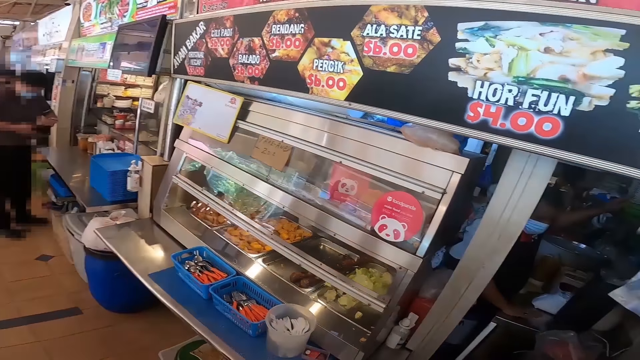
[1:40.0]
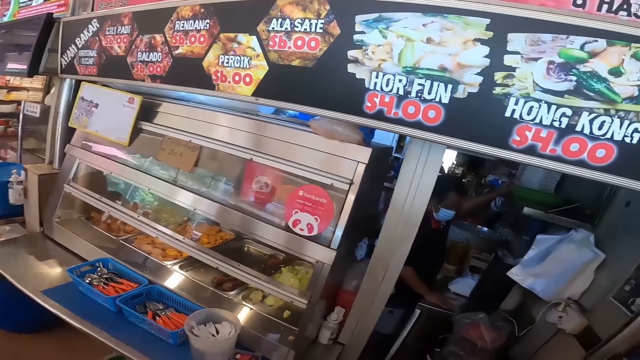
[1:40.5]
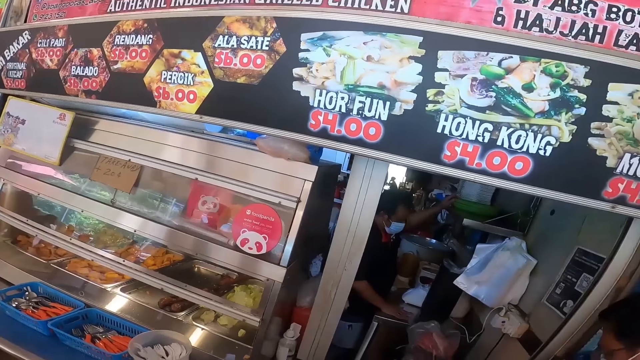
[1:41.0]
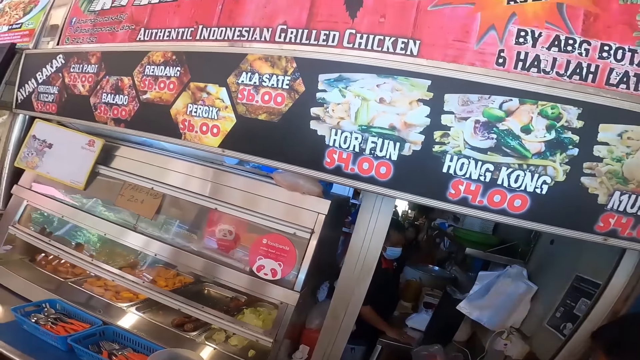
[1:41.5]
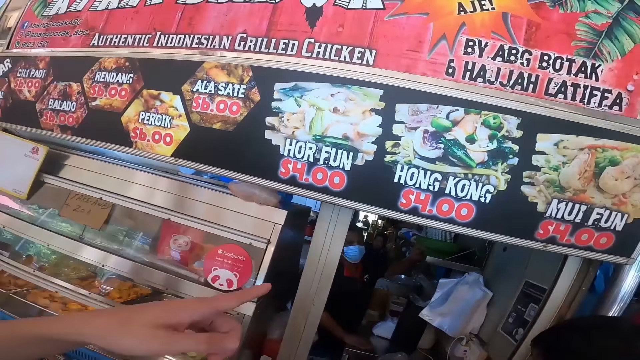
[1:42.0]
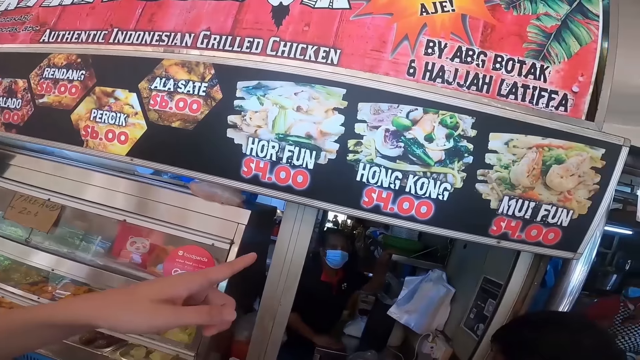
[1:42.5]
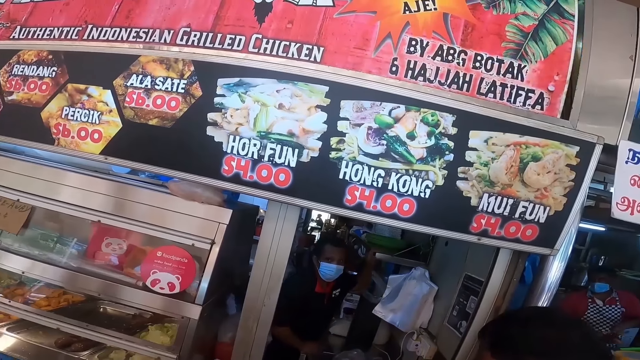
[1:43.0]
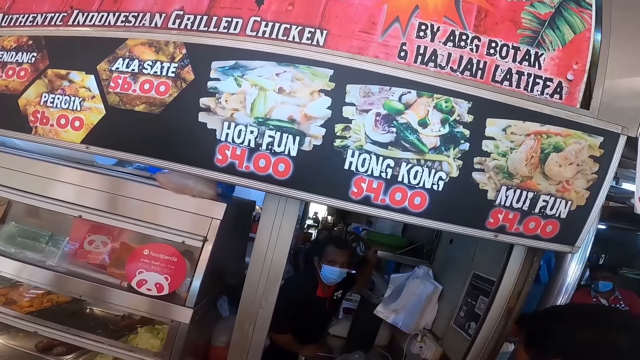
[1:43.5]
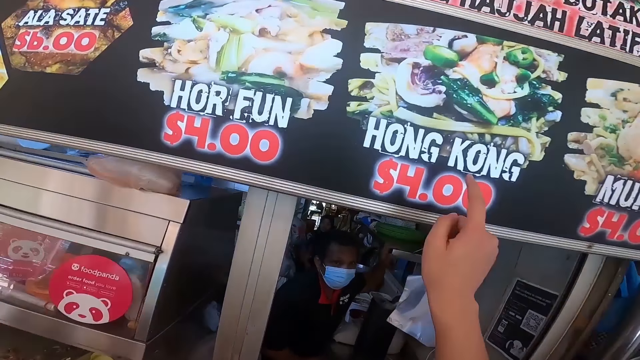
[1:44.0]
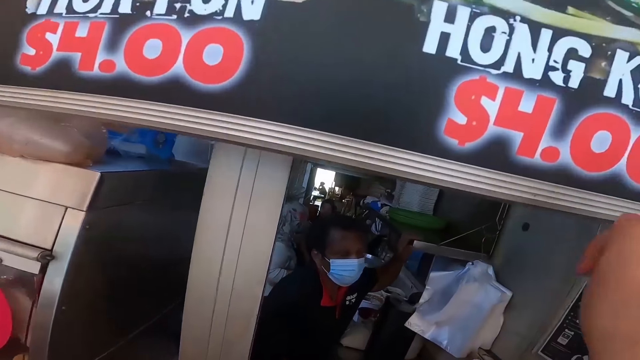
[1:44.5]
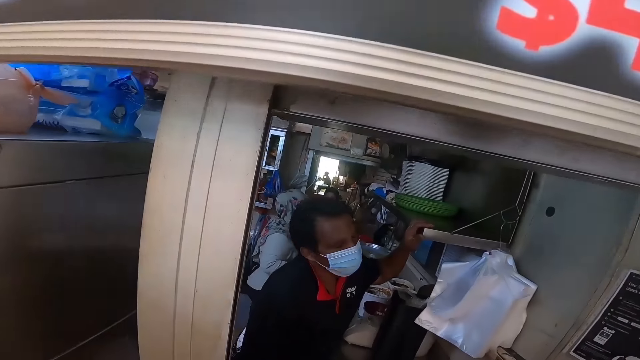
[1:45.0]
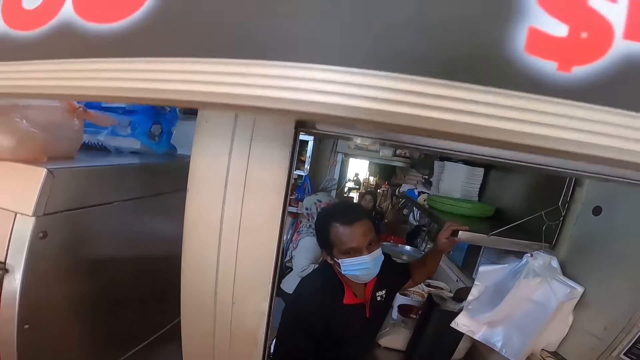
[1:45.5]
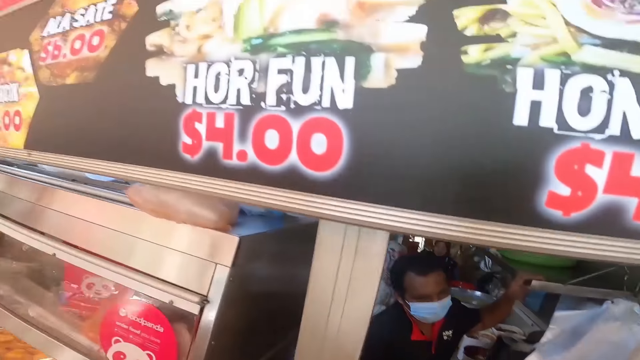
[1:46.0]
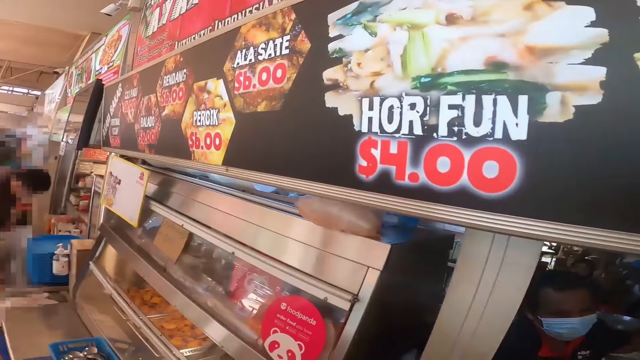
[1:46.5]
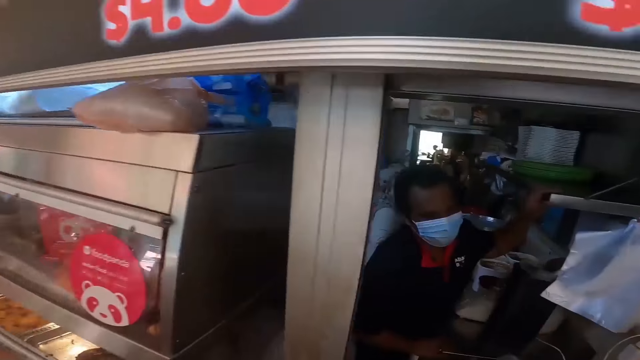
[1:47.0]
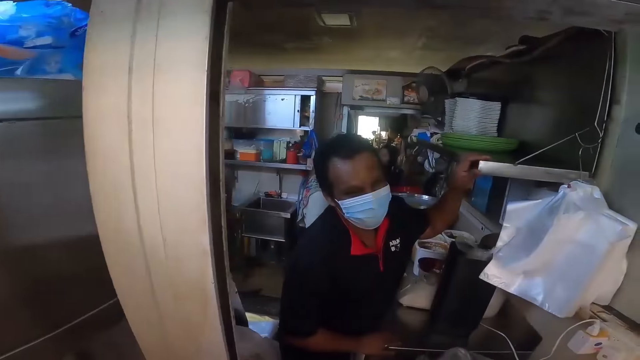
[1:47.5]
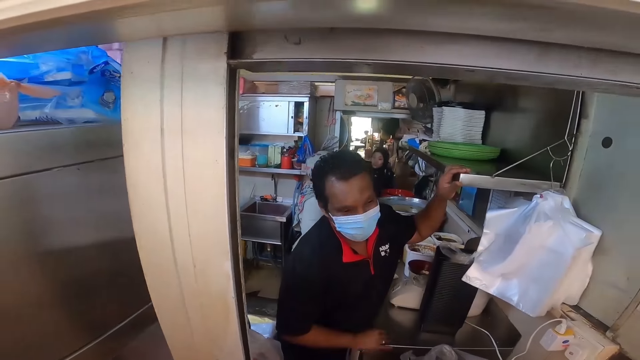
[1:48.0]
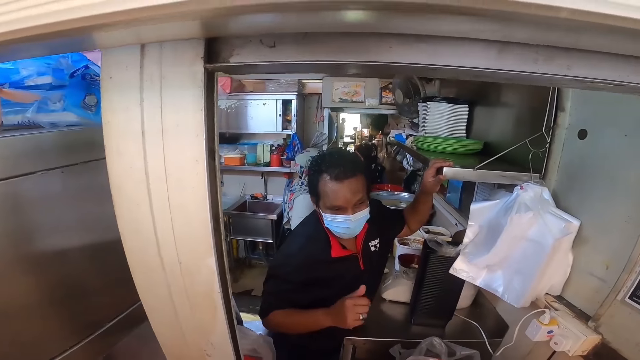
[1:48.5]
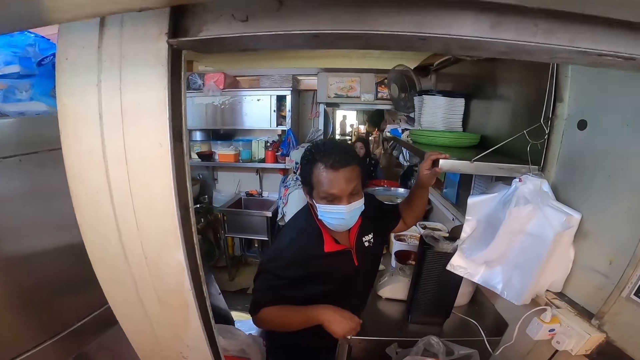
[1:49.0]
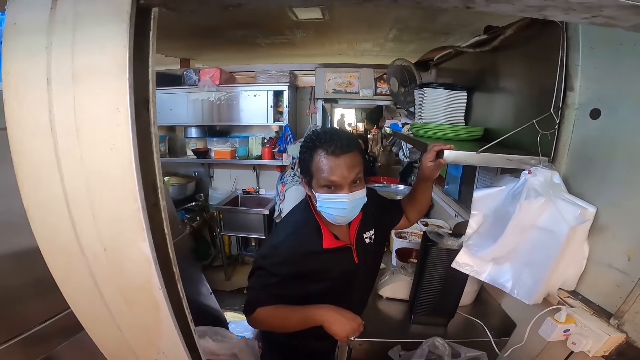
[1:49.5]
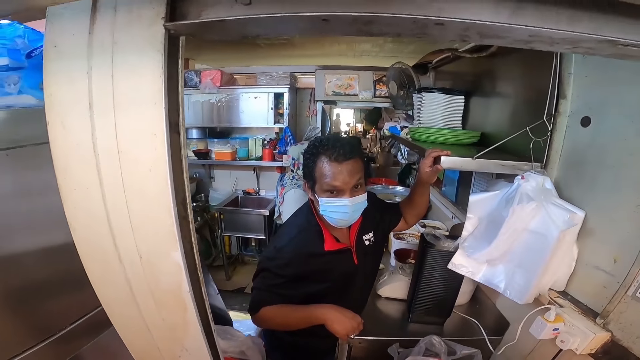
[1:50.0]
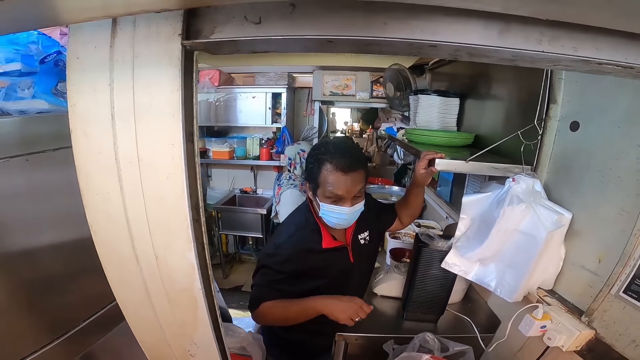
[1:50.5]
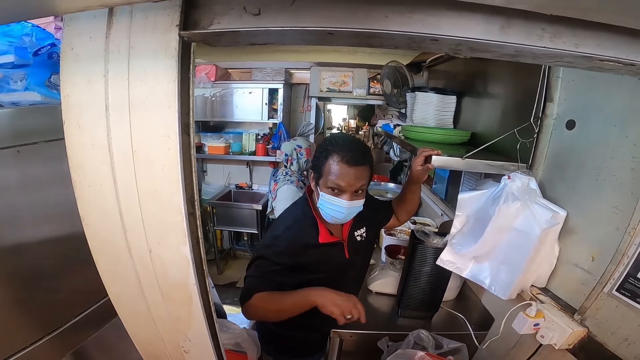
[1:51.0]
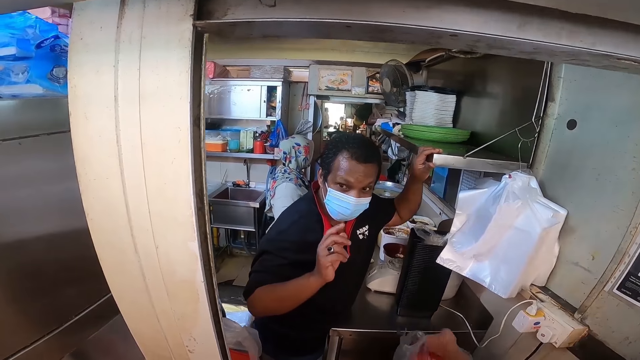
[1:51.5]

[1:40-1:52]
A person points at the display. The camera wearer points at the display.

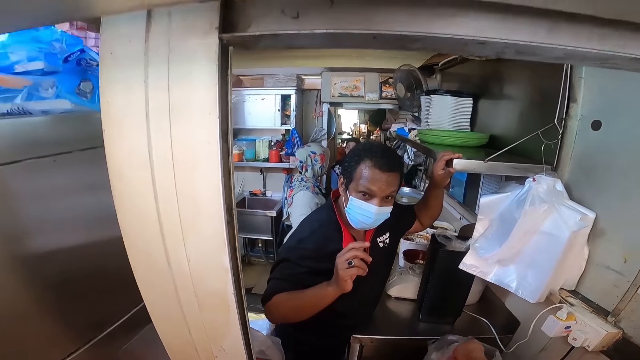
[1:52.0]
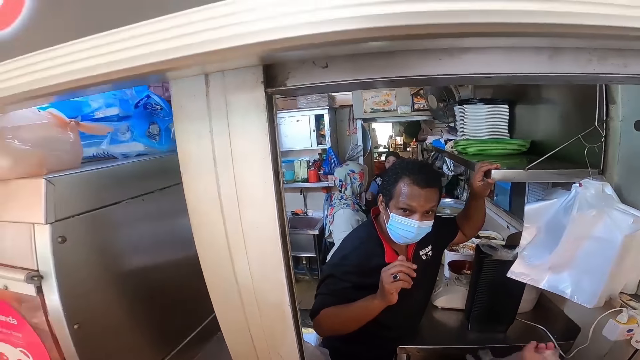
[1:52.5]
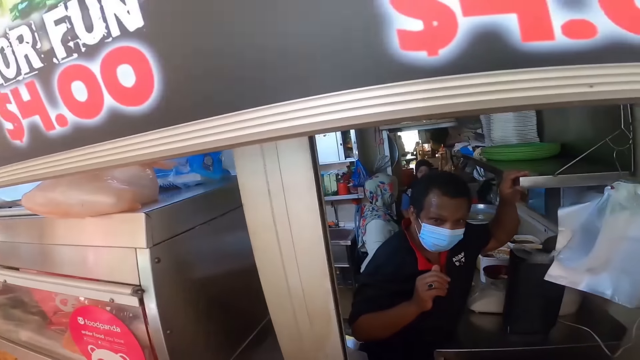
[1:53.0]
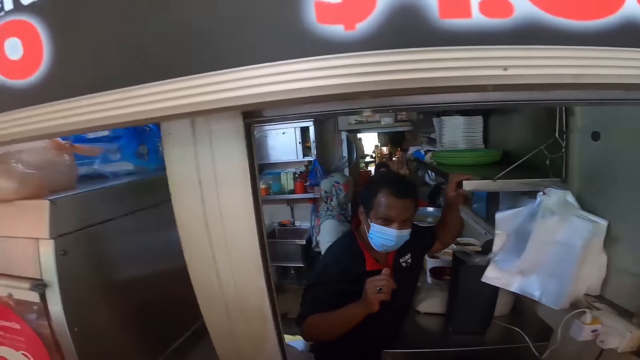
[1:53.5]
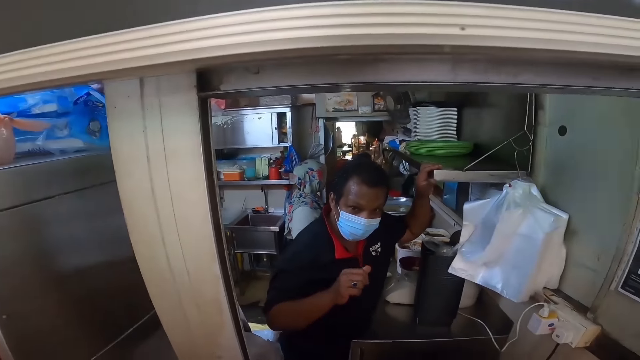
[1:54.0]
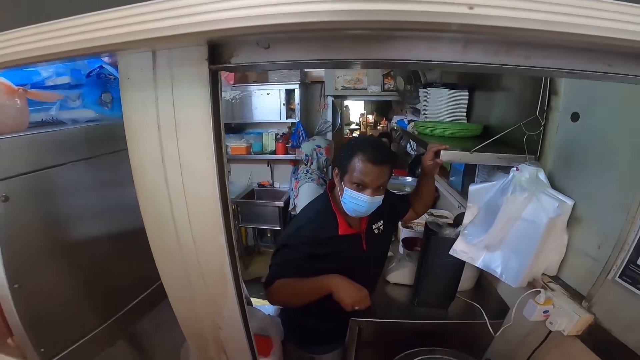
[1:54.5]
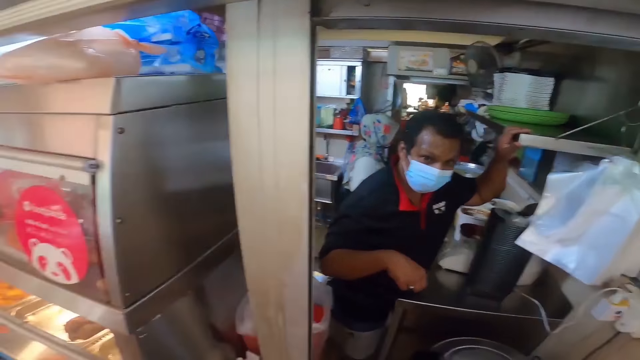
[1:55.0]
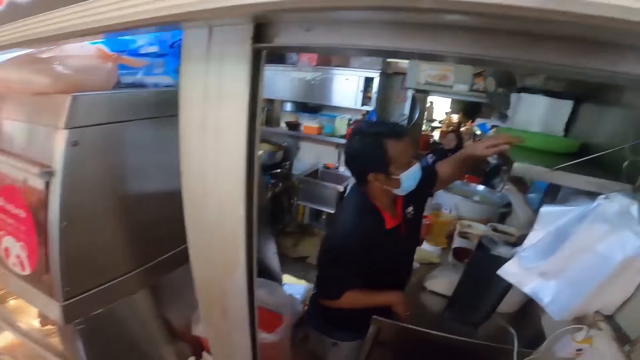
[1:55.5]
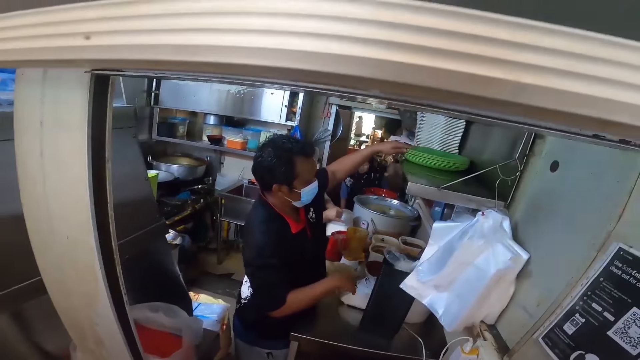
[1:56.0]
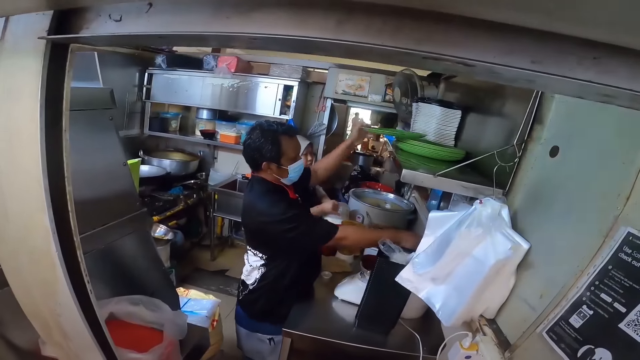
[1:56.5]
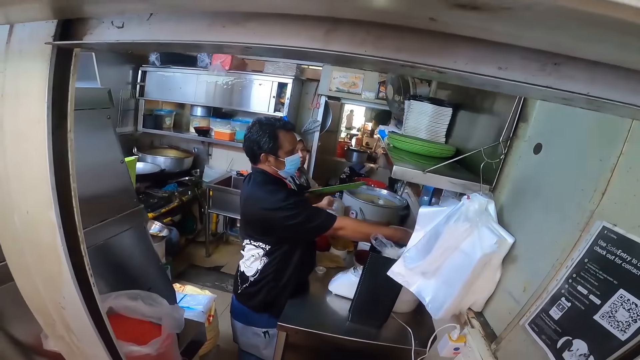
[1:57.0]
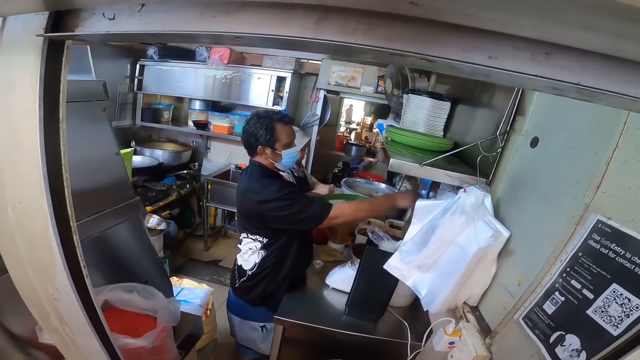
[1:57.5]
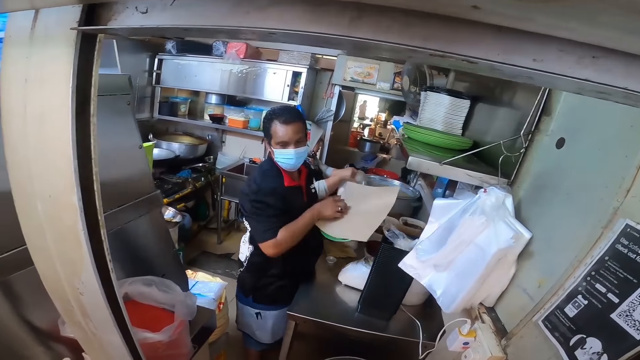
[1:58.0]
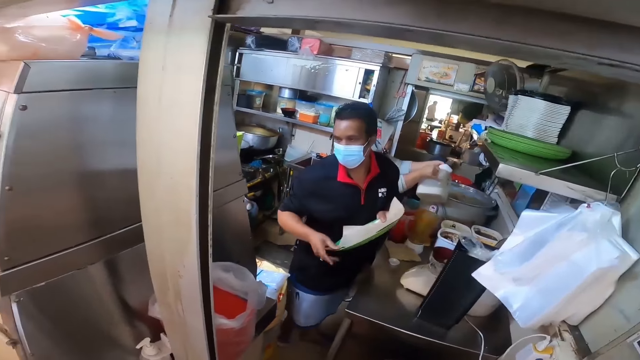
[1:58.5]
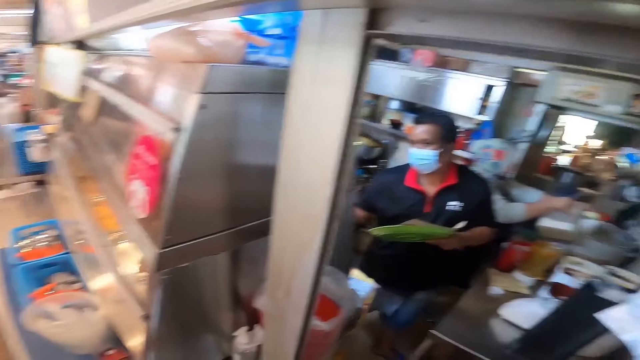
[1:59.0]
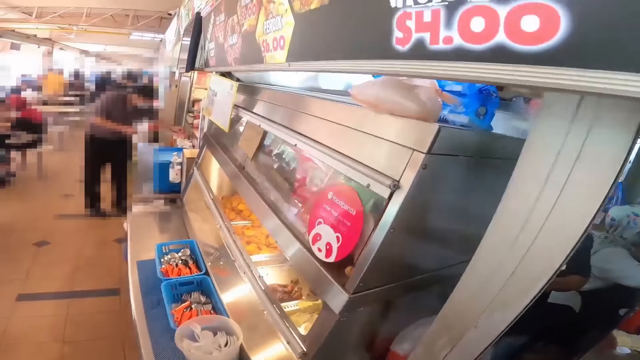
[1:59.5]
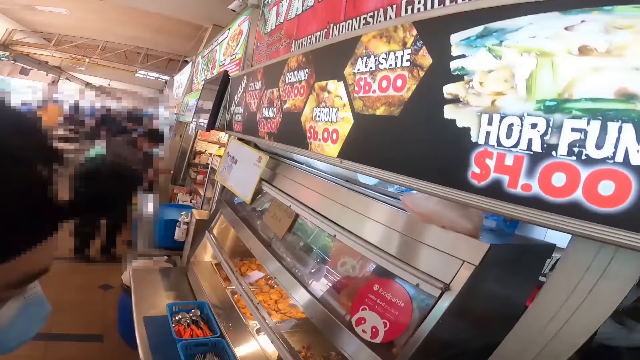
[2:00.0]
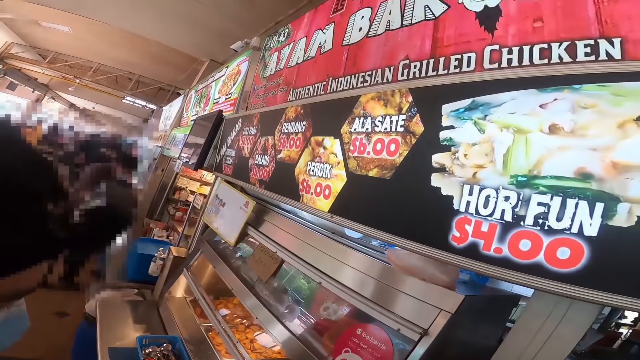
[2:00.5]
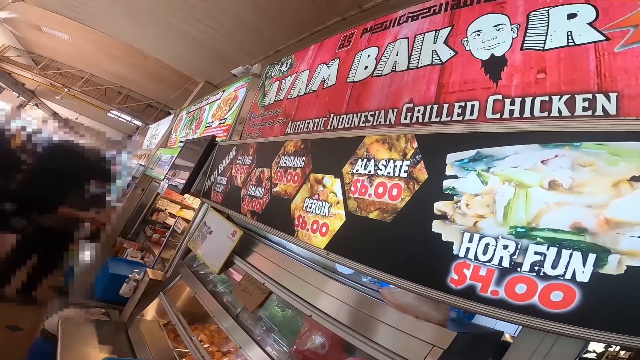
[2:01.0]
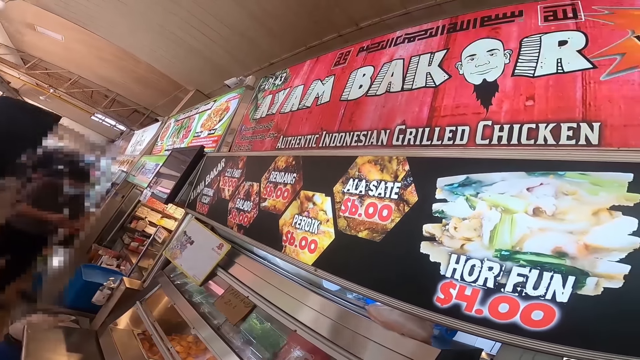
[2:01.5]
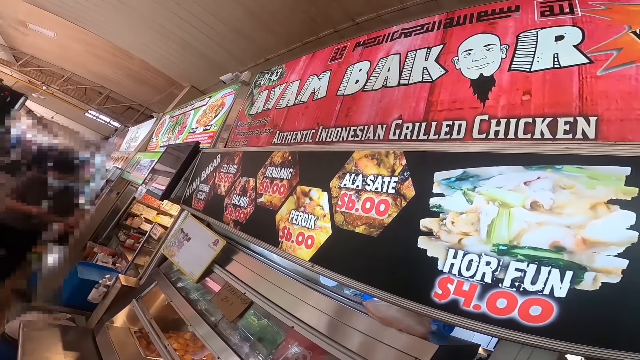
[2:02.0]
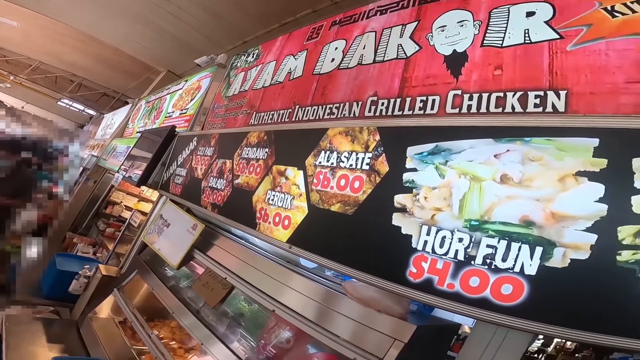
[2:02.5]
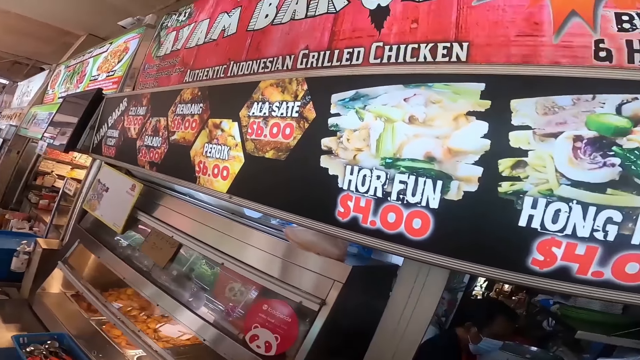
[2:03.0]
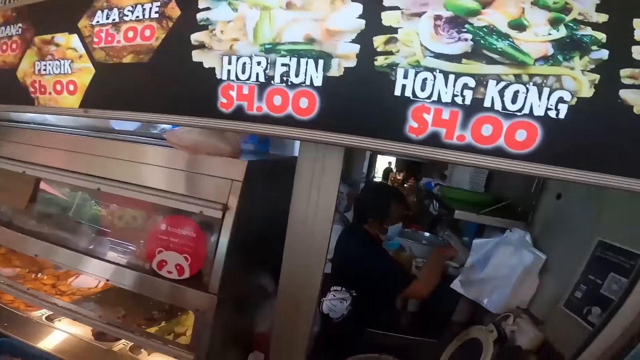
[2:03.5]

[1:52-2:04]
A person picks up a plate and paper.
